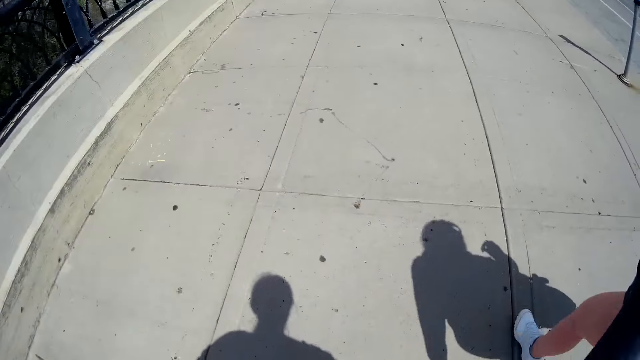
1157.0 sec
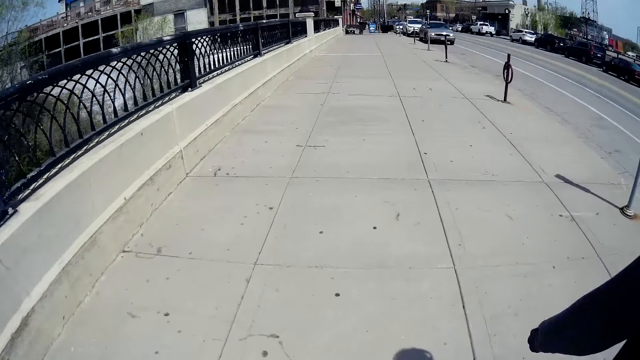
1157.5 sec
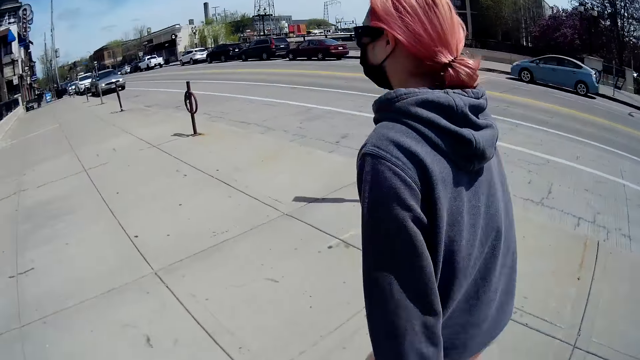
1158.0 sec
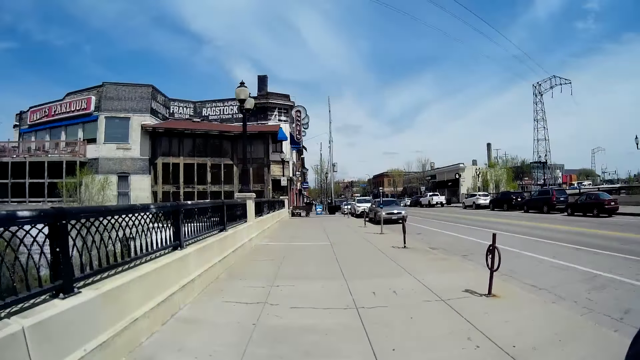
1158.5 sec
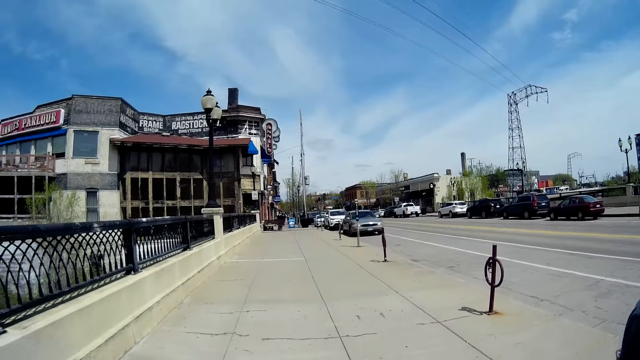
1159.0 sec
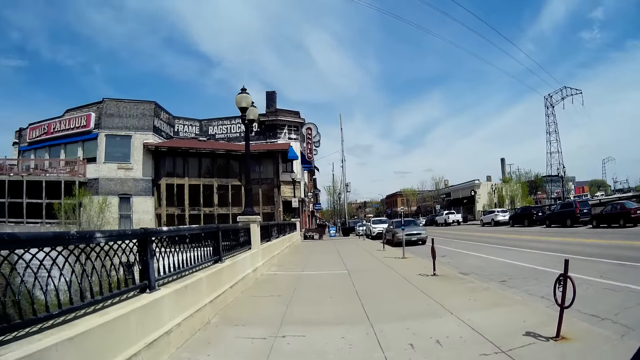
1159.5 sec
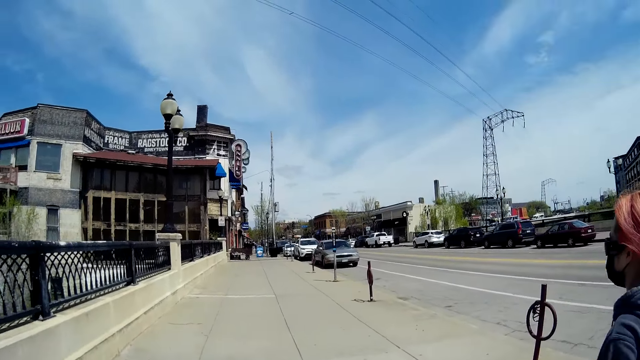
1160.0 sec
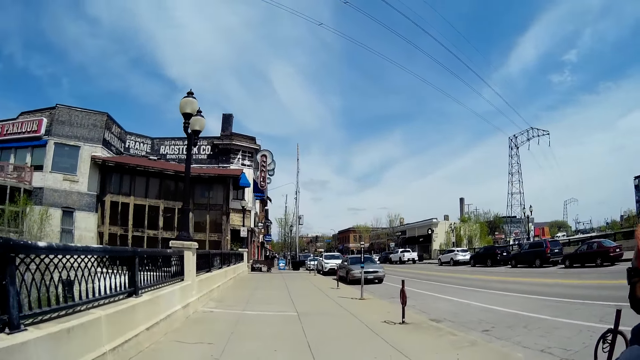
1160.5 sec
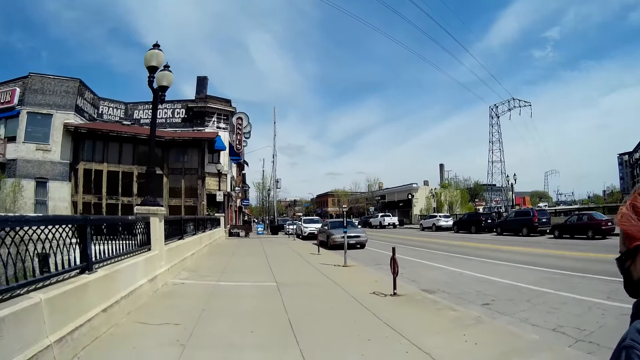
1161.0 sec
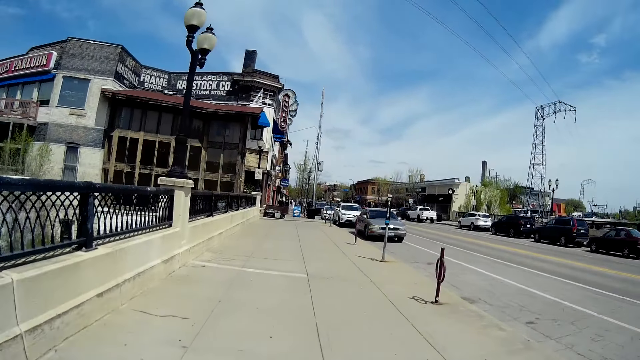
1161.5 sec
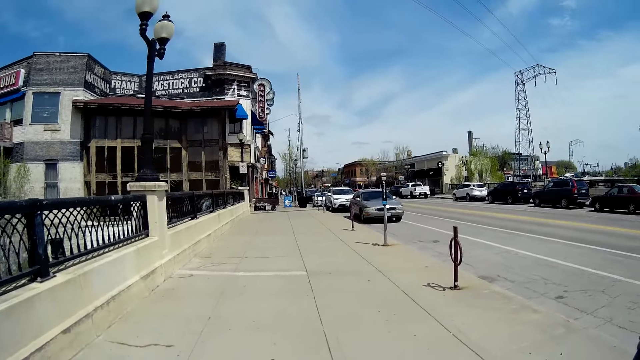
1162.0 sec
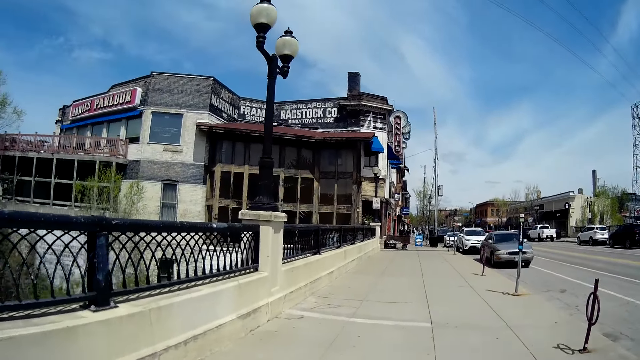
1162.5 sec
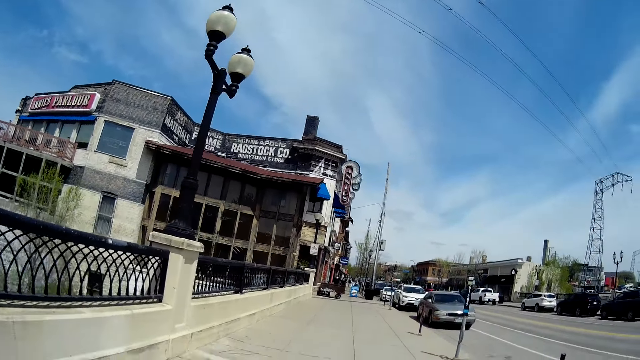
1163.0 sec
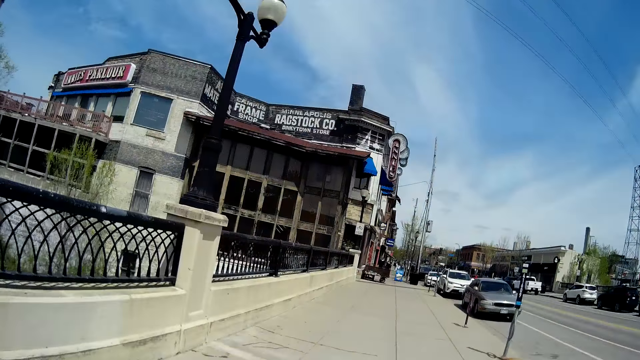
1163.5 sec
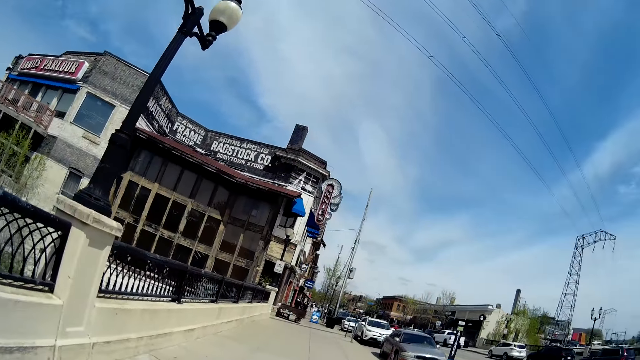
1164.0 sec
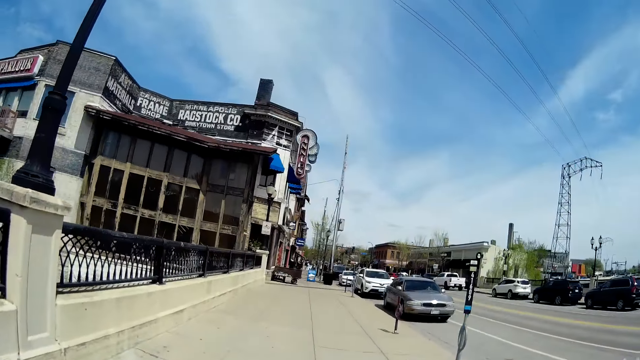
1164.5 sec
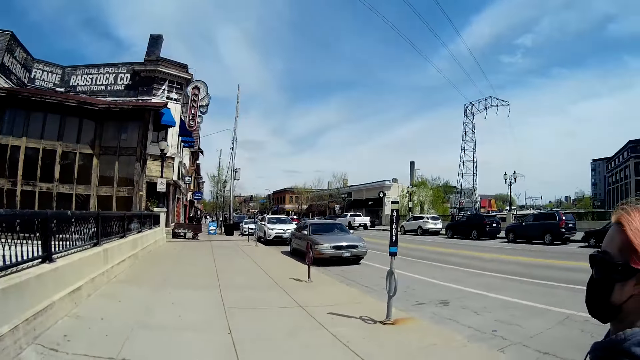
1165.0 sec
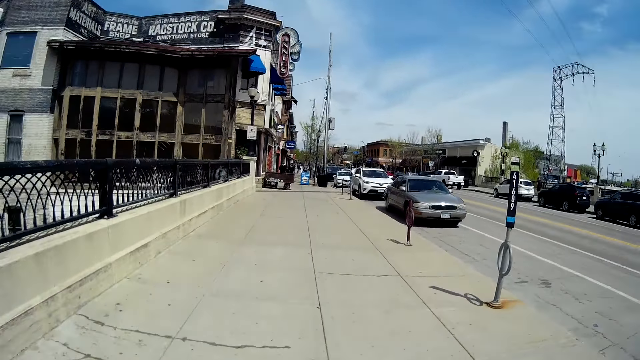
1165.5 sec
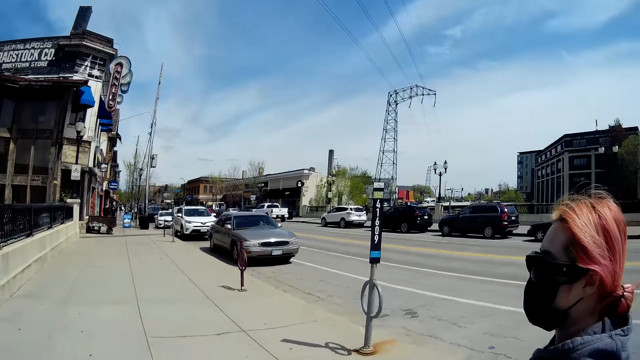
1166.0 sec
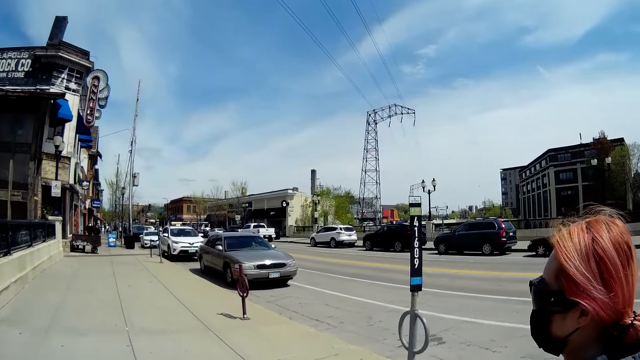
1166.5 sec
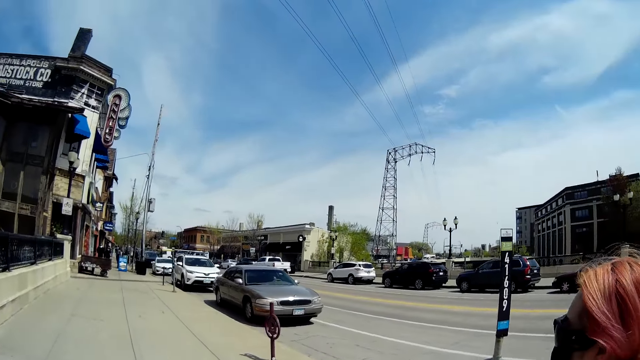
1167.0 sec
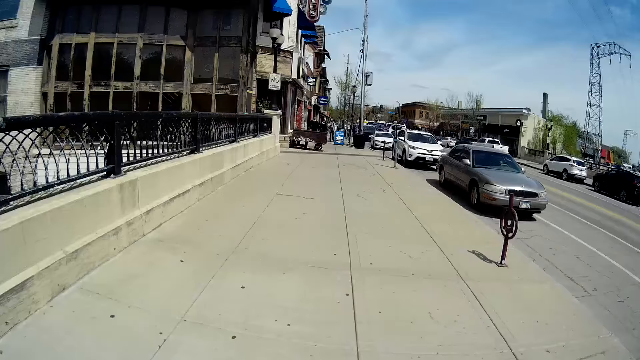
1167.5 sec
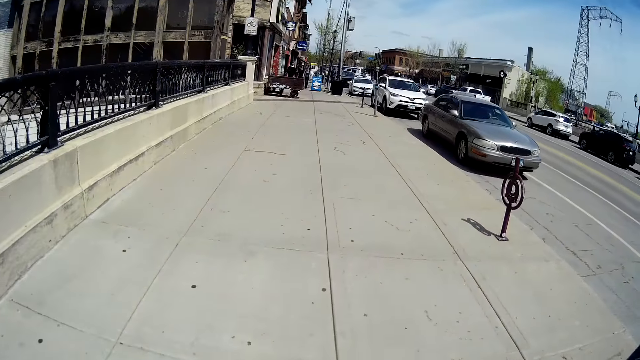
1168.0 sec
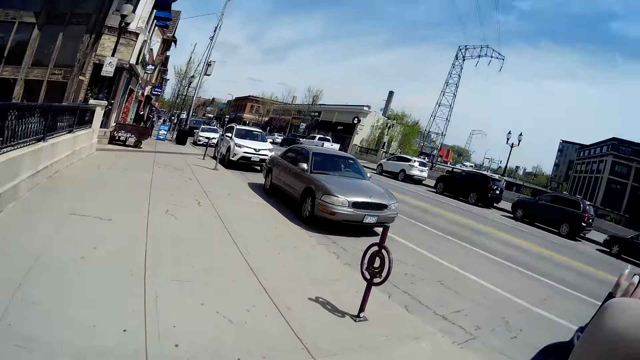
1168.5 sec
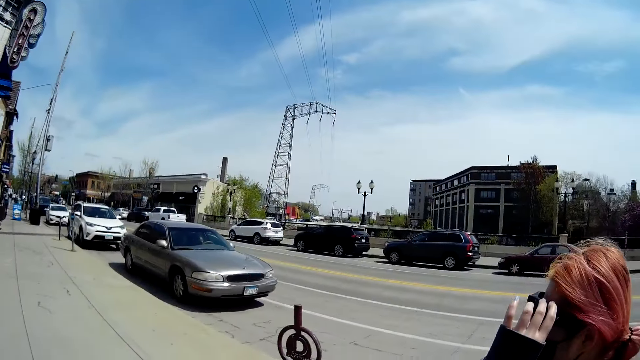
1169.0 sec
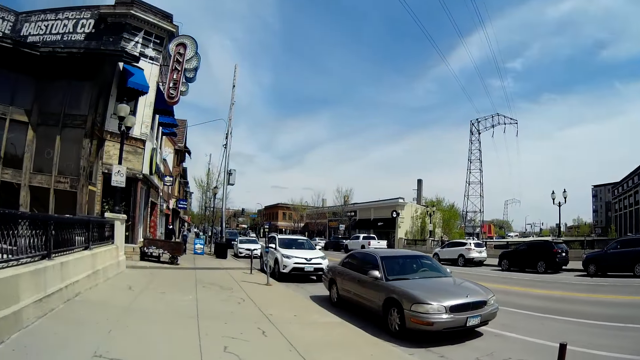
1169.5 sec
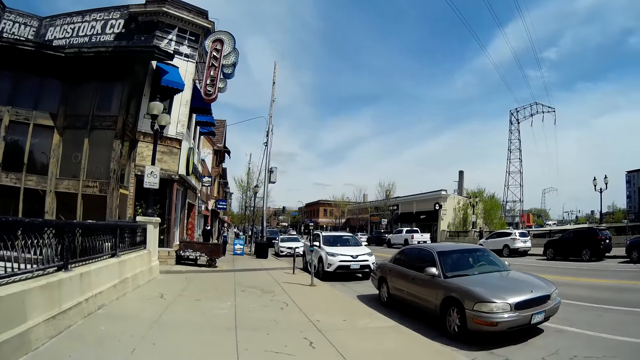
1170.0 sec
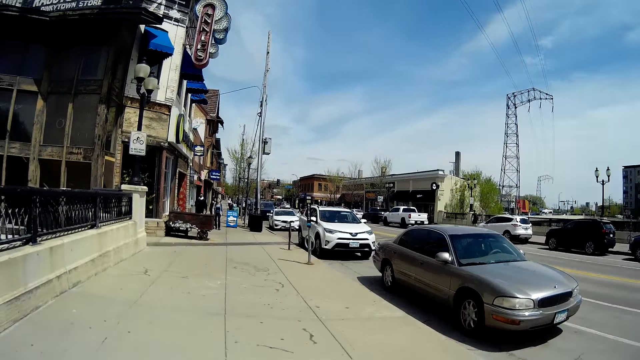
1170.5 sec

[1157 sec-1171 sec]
The woman speaks to the camera wearer. The camera wearer talks to the woman while walking.

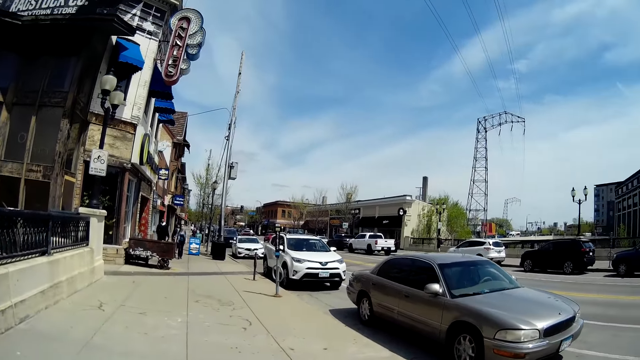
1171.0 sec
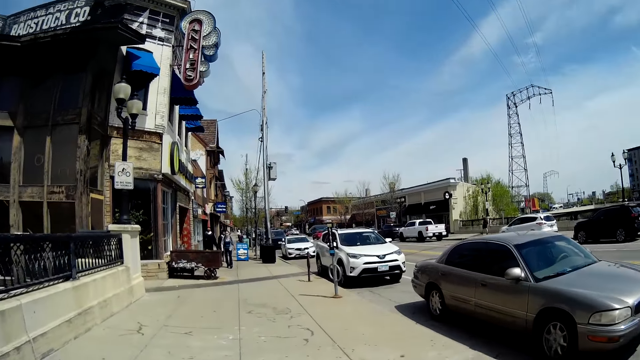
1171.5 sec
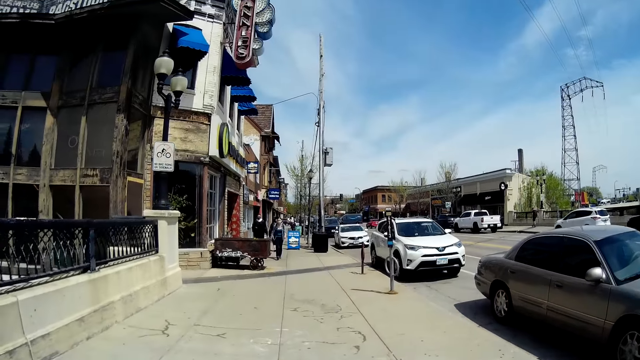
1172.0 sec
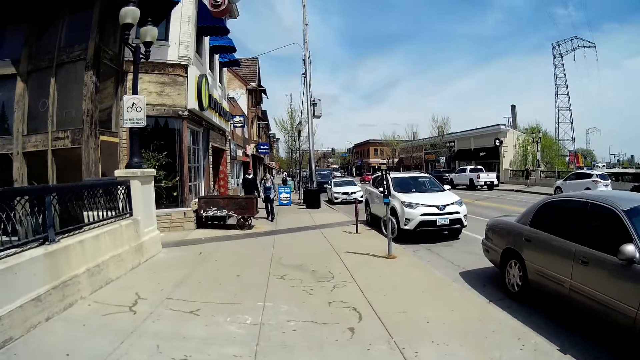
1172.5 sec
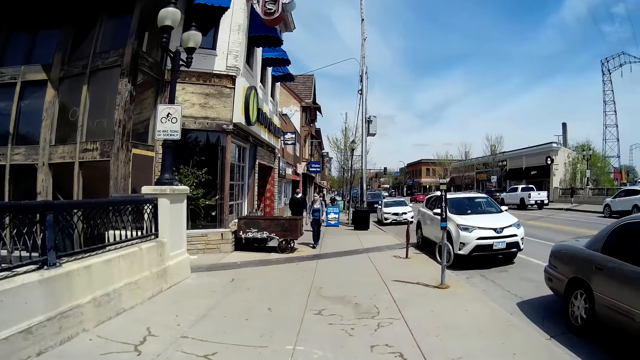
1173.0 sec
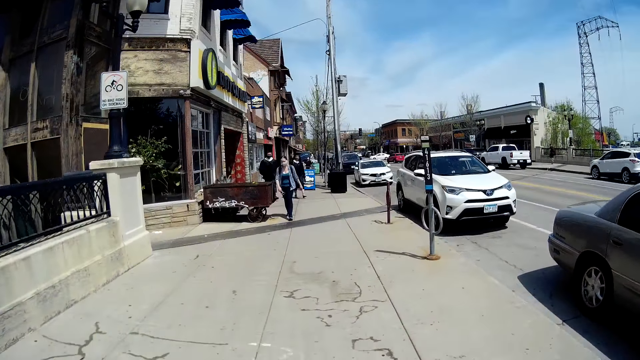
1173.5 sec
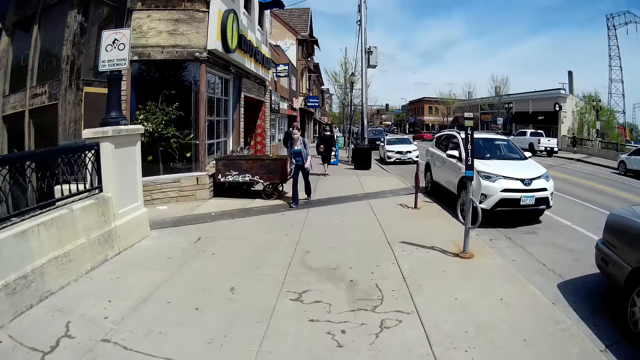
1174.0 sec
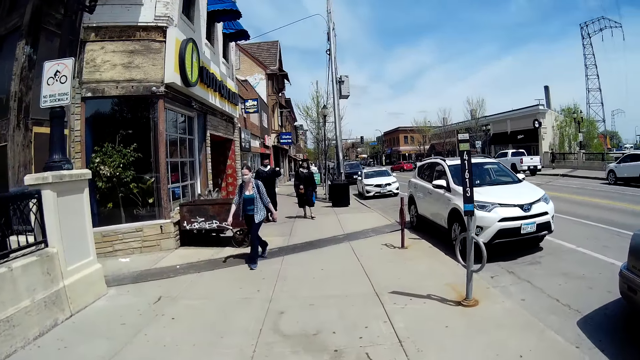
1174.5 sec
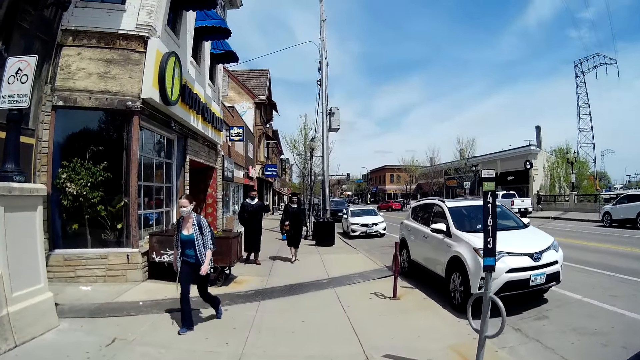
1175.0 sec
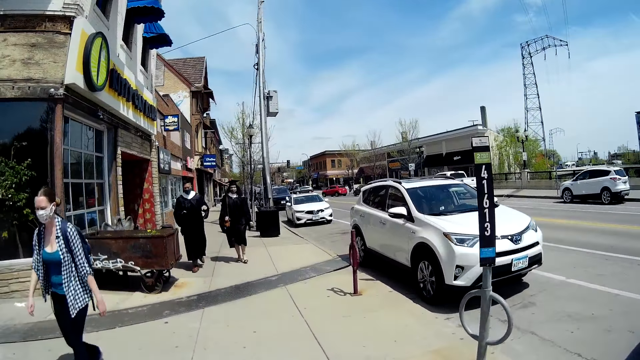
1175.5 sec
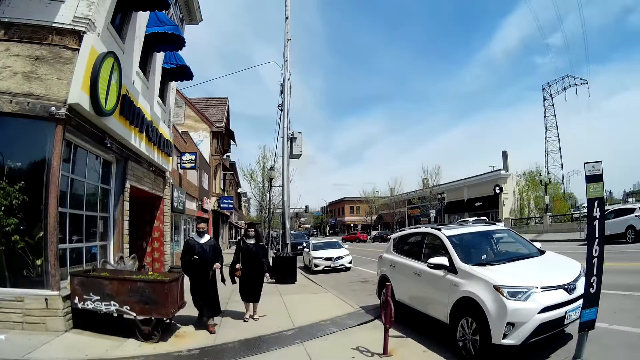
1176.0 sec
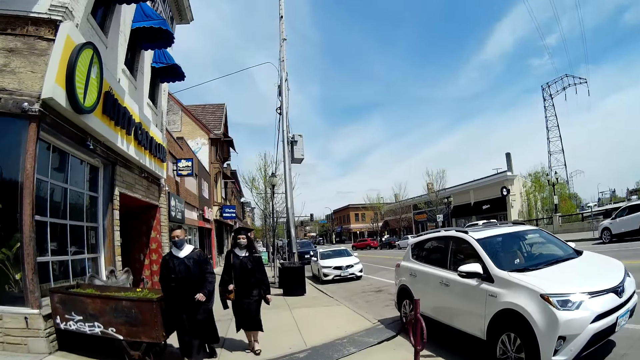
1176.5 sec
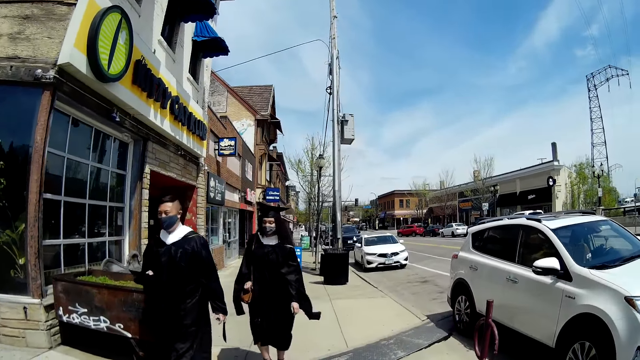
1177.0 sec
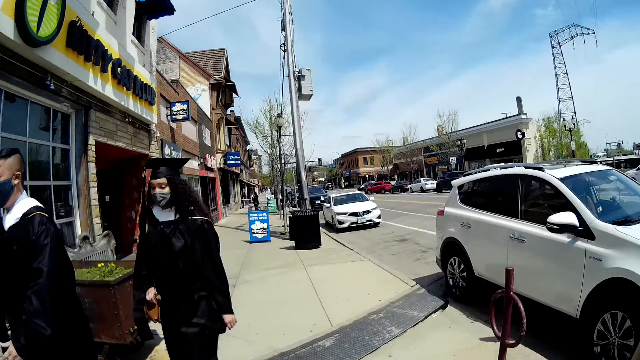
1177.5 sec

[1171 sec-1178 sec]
The camera wearer speaks to the woman. Another woman walks past the camera wearer. A man and another woman walk past the camera wearer.
